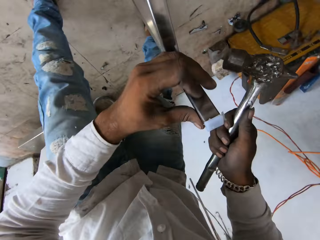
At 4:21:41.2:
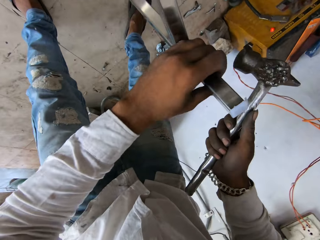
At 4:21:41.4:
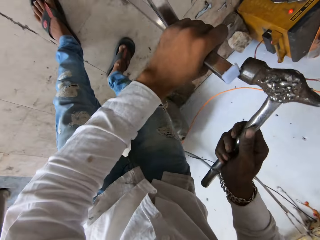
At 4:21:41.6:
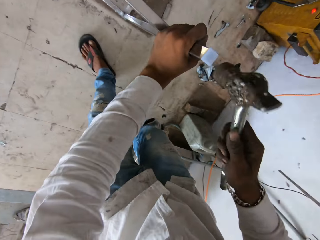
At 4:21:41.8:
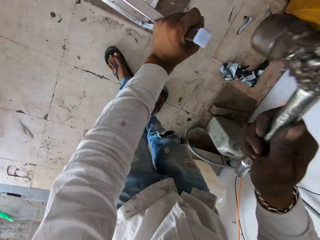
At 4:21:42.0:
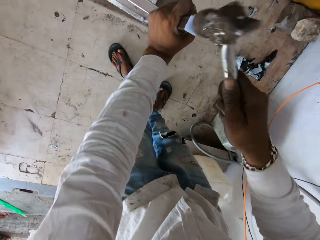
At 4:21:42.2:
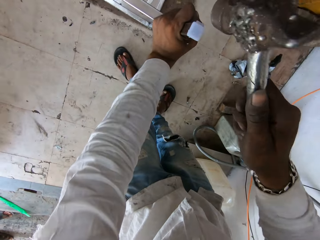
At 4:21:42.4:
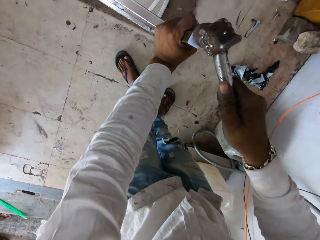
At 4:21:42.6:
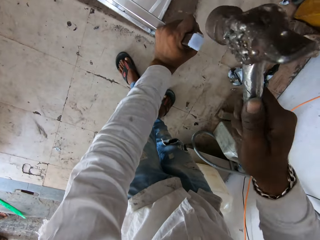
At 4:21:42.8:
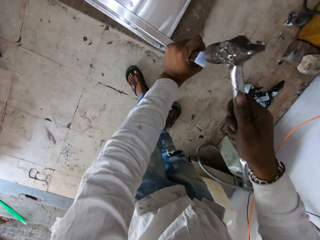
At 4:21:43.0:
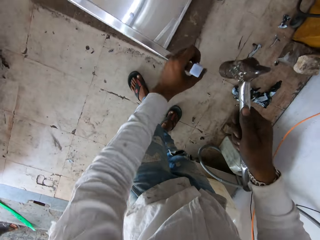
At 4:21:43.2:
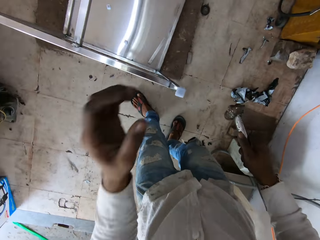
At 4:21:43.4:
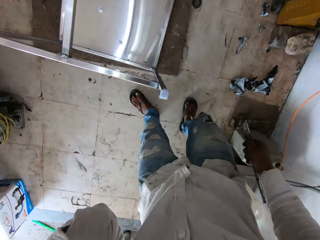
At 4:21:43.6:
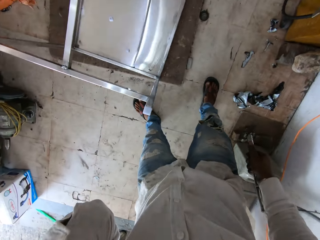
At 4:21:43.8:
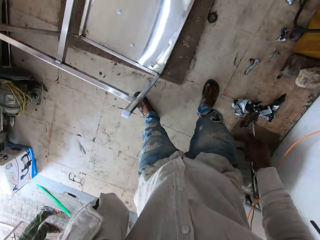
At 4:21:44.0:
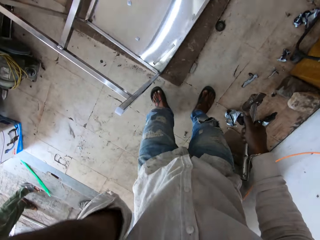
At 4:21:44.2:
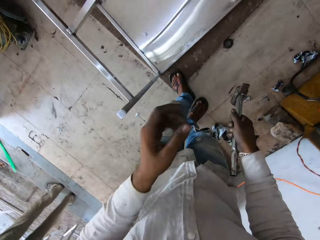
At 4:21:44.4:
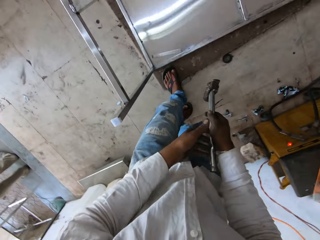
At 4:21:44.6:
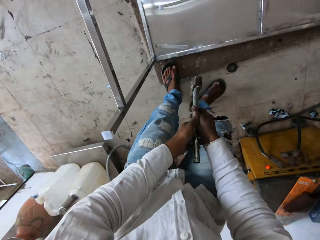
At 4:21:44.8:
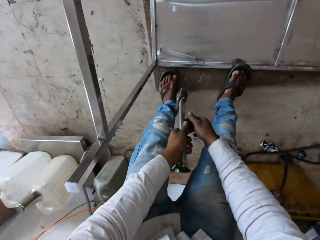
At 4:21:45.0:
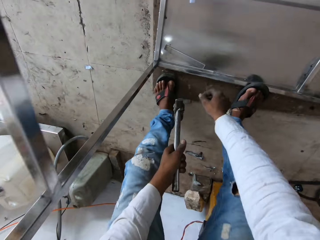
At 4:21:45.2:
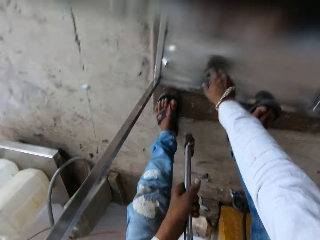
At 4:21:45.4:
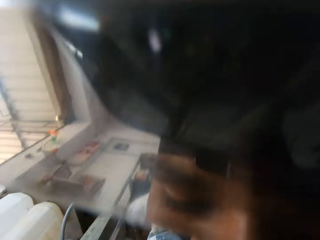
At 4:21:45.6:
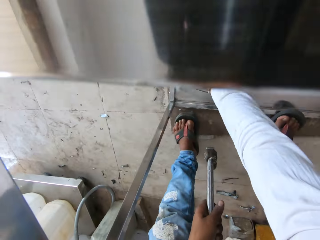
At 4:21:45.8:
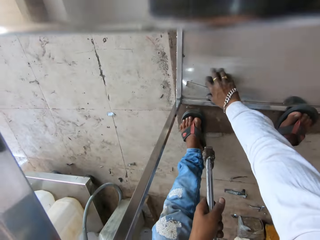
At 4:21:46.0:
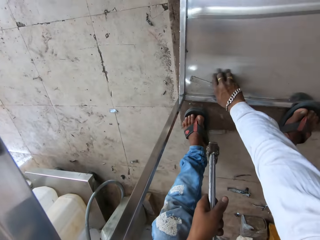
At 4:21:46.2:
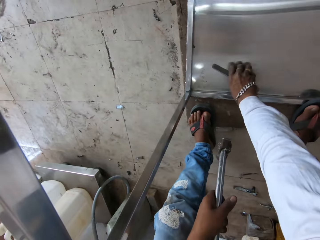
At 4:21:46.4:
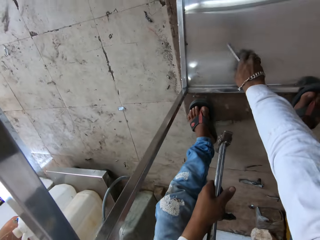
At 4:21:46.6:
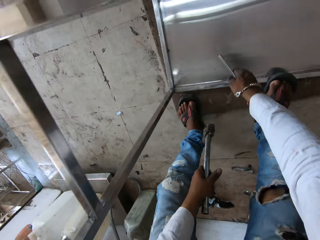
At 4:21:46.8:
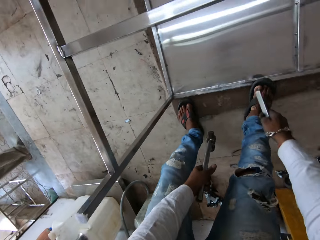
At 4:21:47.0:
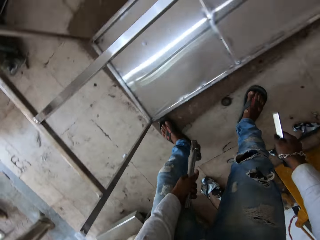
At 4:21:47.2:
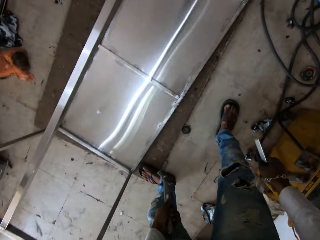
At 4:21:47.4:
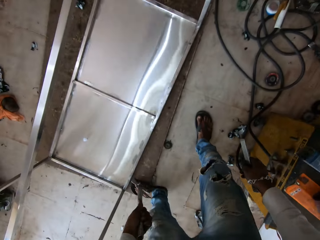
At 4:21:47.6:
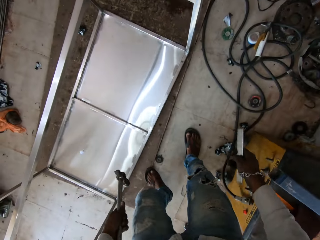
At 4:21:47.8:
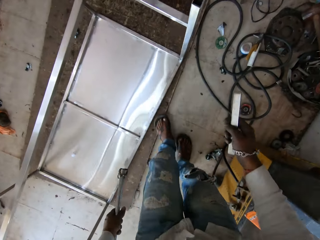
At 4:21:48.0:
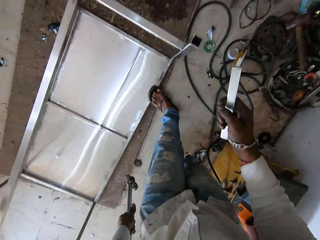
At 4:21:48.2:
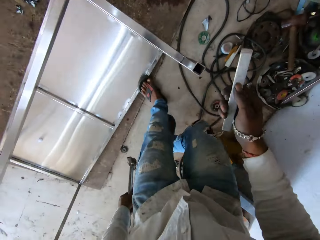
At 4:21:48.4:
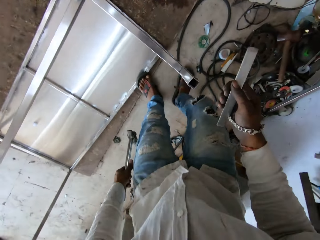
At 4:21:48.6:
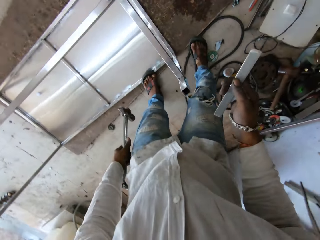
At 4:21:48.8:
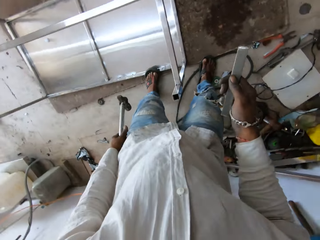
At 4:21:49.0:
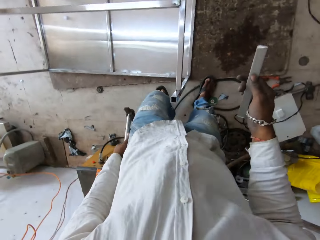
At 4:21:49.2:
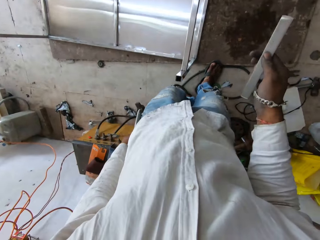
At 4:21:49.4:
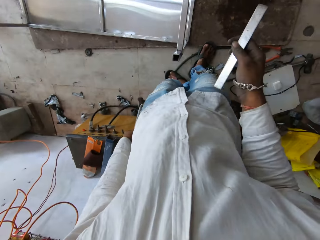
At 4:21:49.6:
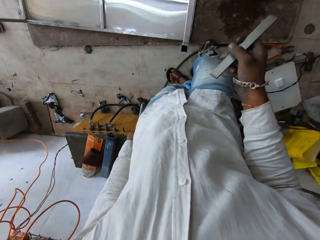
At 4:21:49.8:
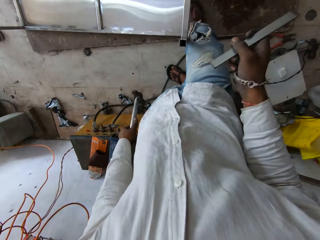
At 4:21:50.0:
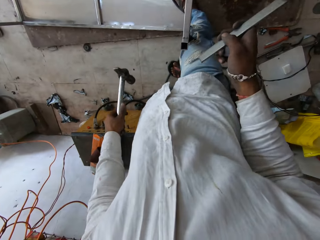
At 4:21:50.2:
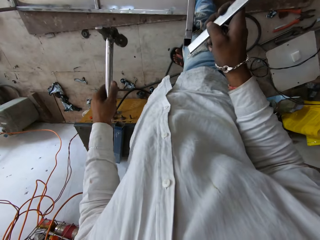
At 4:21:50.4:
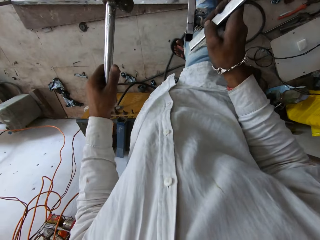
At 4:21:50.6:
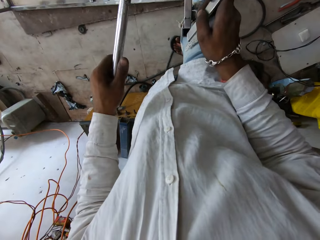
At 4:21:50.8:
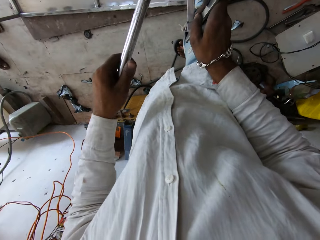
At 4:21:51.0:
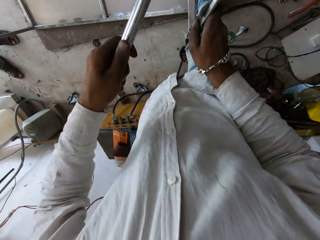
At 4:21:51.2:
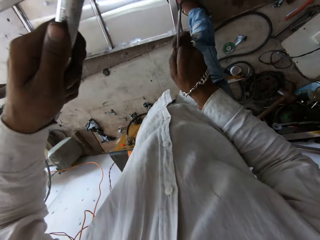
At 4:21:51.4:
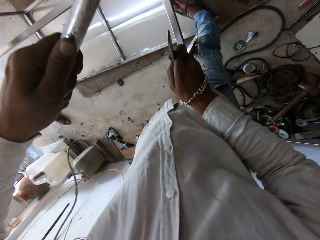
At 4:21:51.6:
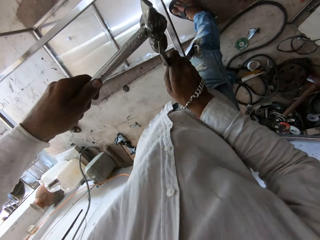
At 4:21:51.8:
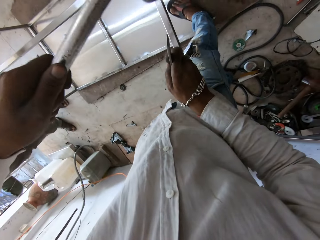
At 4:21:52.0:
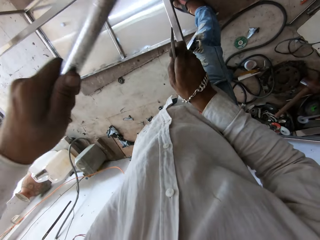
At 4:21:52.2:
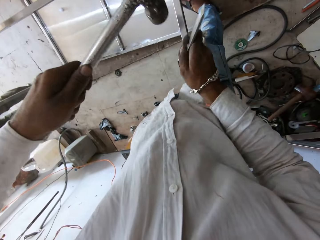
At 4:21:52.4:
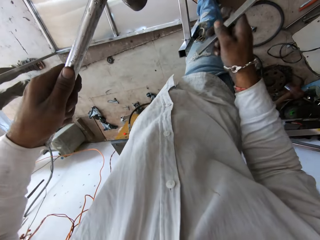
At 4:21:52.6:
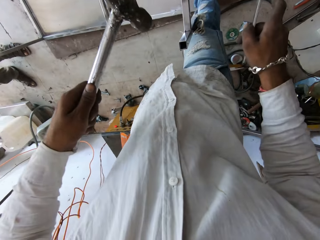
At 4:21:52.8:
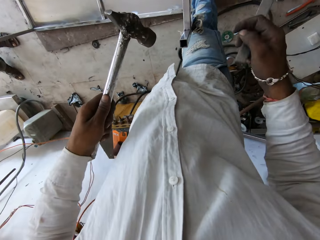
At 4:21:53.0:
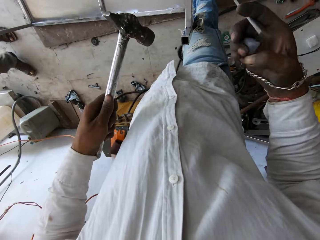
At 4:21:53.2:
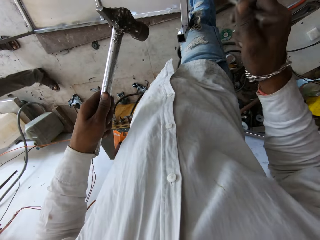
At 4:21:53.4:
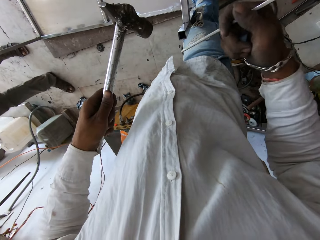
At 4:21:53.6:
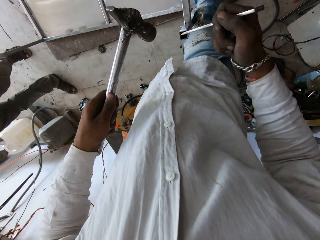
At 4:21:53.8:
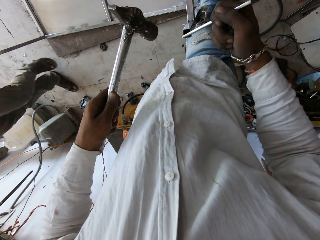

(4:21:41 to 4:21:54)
The camera wearer hits the leg end cap with a hammer. They take a few steps. They pick up the metal. They take a few steps. They step on the table. They put the metal on the table's leg. They hit the metal with the hammer.

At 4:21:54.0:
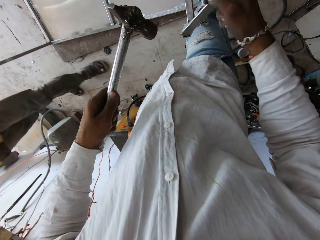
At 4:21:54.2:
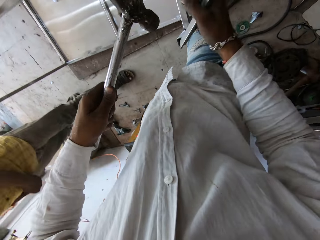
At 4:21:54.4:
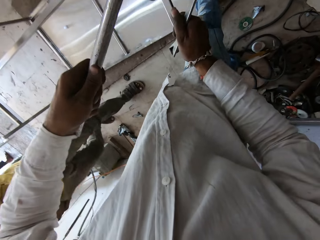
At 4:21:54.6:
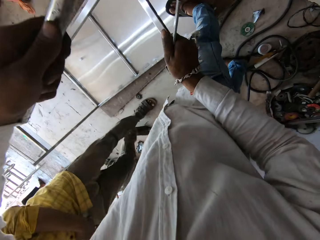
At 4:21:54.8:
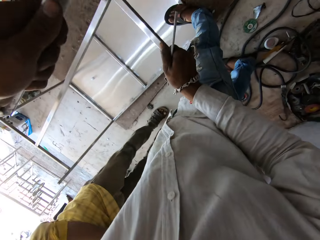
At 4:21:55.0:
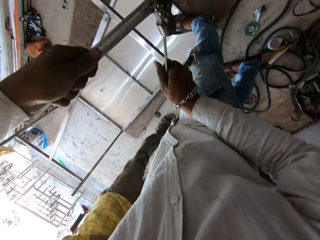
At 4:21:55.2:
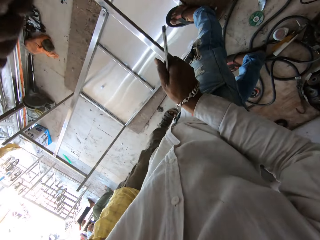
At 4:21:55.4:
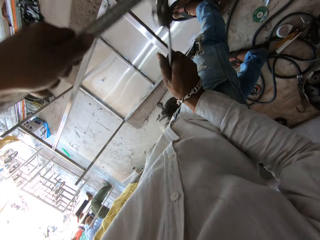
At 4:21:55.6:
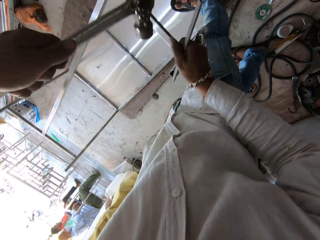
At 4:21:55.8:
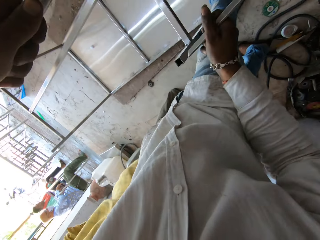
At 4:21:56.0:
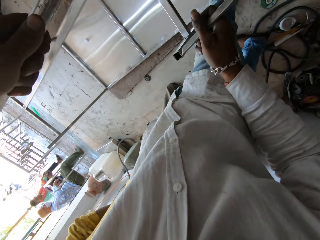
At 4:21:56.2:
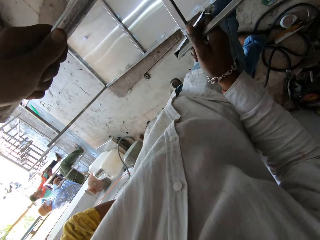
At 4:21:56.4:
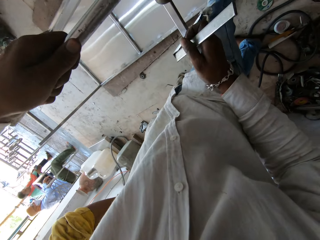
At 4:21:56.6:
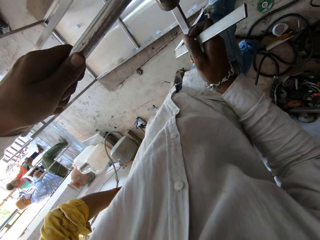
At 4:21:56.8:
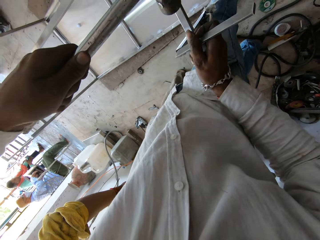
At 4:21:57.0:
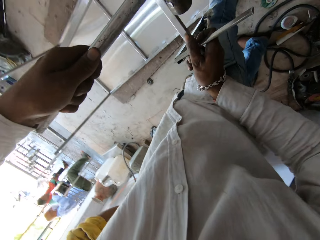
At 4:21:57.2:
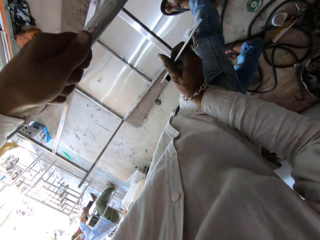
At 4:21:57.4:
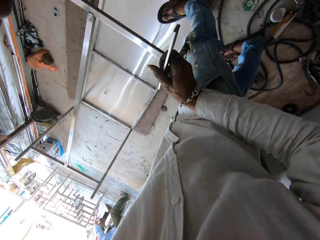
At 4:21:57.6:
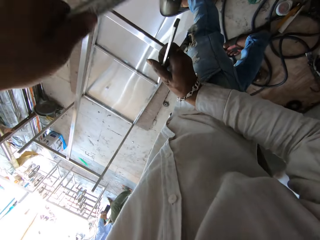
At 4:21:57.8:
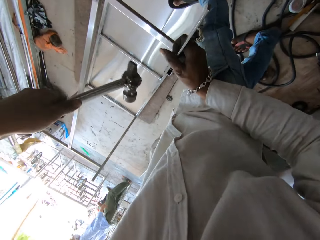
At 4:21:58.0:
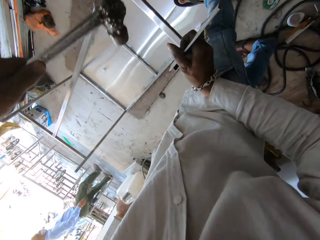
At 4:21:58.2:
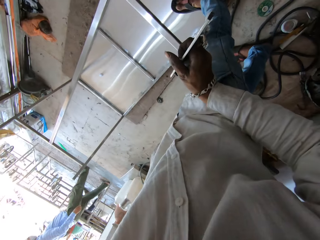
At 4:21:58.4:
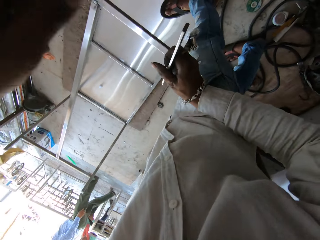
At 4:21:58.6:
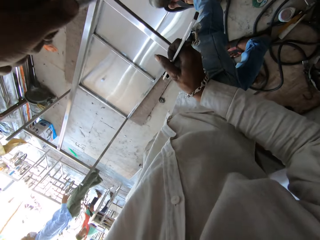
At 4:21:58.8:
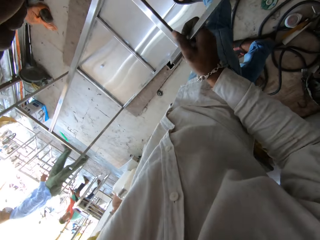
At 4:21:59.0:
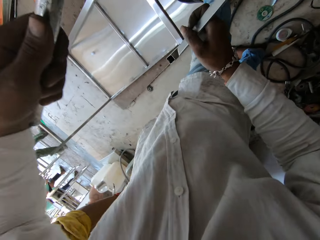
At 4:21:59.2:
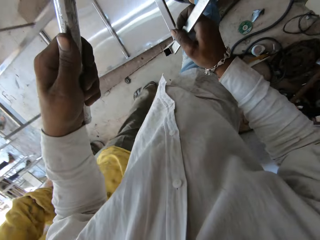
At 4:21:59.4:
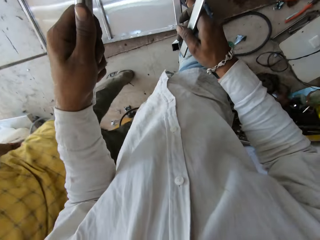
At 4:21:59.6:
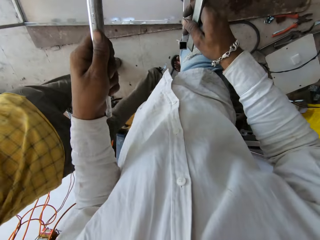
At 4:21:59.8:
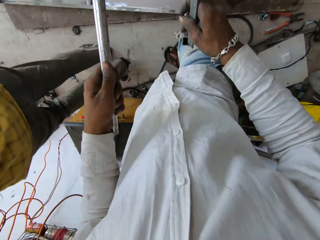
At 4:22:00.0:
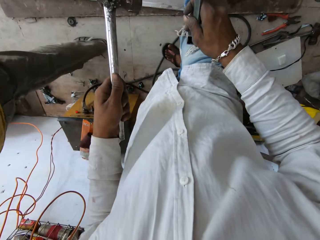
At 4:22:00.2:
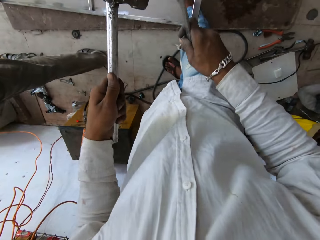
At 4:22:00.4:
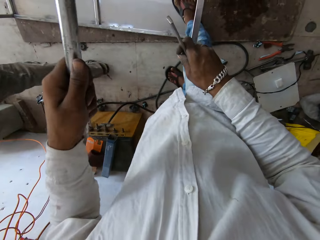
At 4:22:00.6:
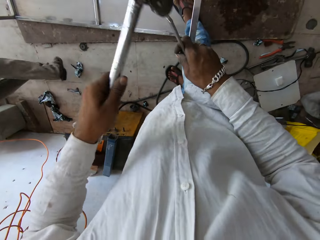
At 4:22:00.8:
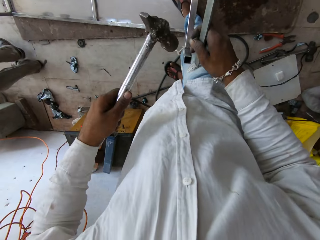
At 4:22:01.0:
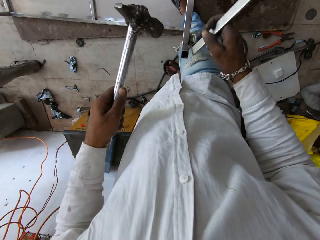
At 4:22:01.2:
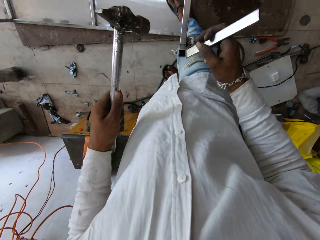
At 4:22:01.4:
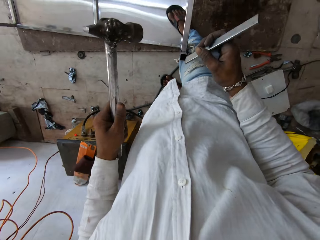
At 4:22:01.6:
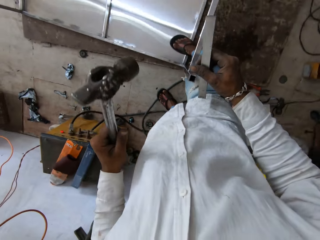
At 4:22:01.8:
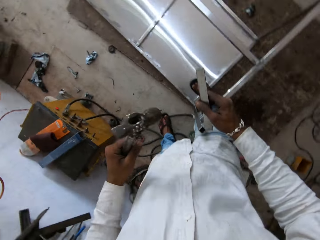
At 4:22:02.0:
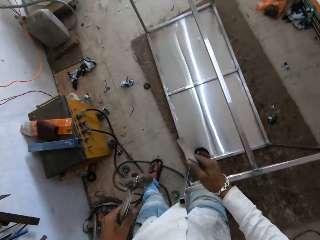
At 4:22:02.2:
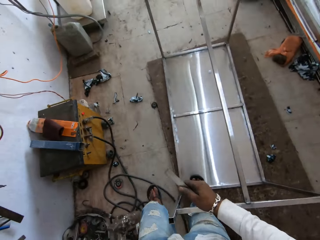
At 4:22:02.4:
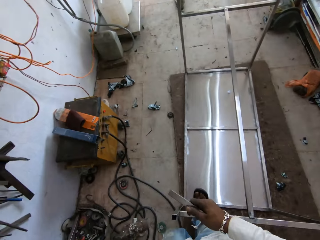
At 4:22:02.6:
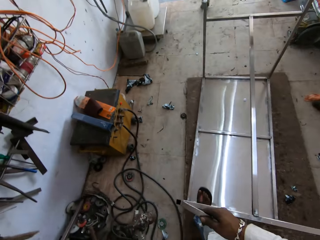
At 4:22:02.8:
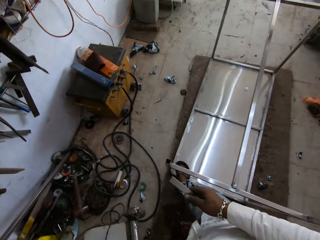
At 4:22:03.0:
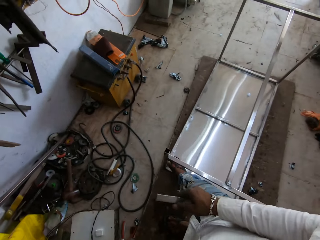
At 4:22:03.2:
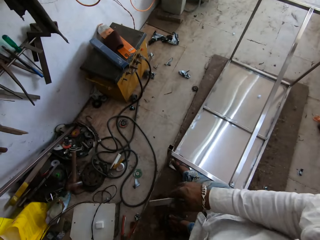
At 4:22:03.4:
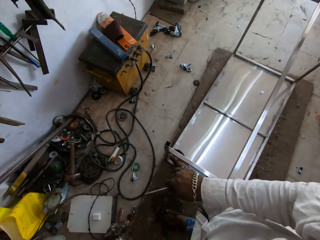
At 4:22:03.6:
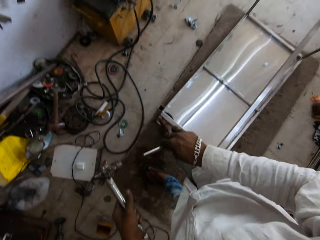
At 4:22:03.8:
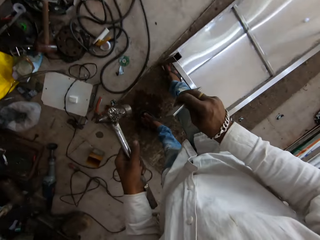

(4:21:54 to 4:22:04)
The camera wearer places the metal on the table leg. They hit the metal with the hammer.
